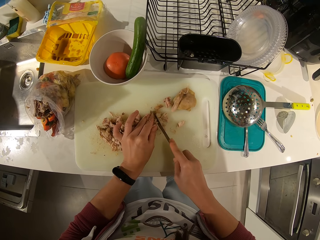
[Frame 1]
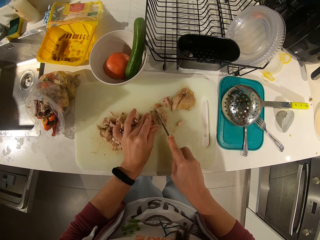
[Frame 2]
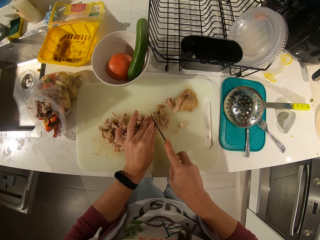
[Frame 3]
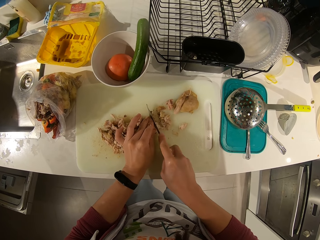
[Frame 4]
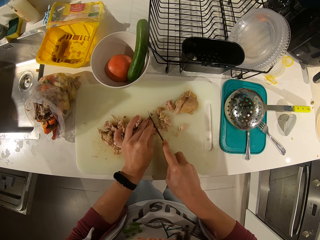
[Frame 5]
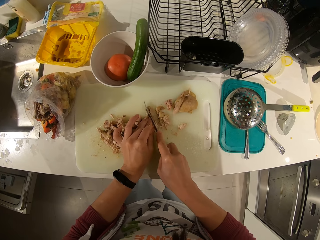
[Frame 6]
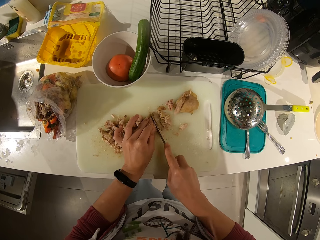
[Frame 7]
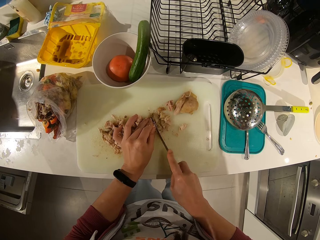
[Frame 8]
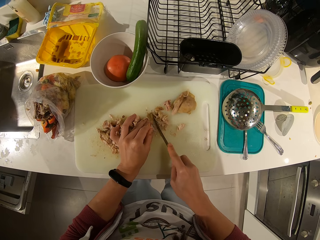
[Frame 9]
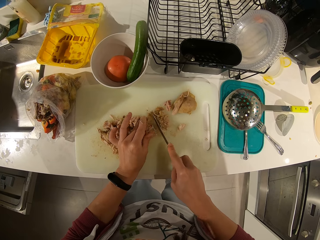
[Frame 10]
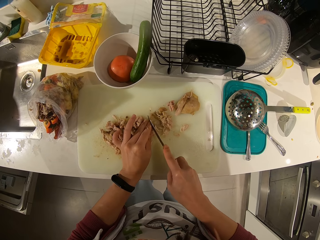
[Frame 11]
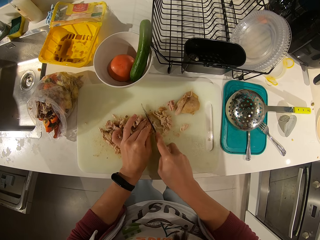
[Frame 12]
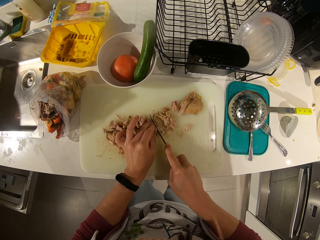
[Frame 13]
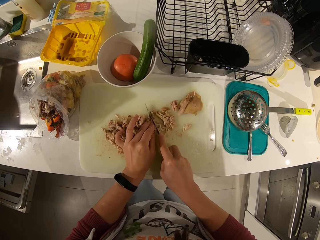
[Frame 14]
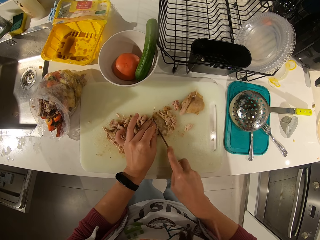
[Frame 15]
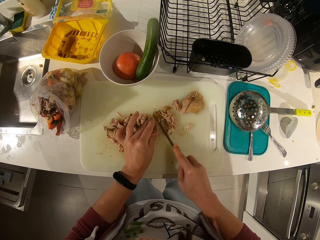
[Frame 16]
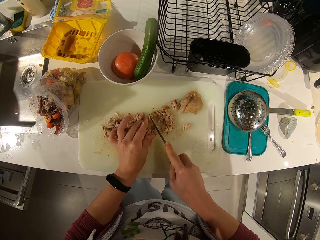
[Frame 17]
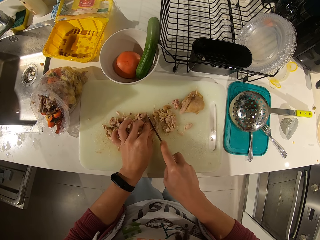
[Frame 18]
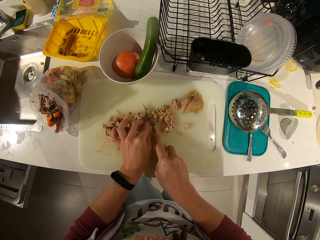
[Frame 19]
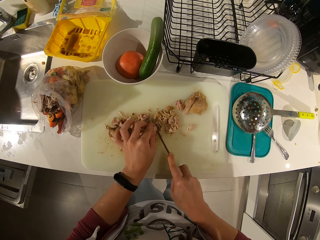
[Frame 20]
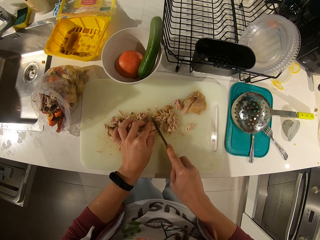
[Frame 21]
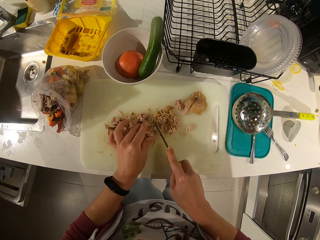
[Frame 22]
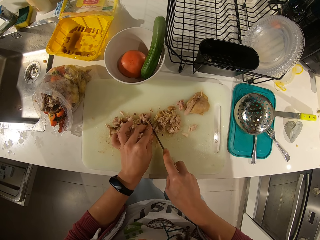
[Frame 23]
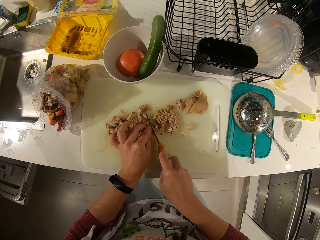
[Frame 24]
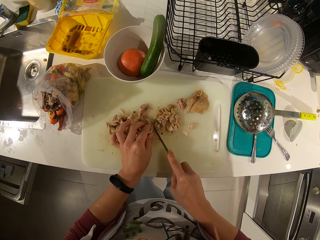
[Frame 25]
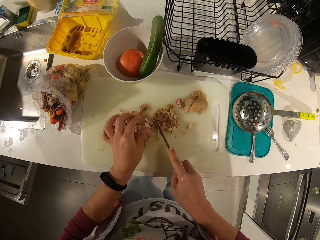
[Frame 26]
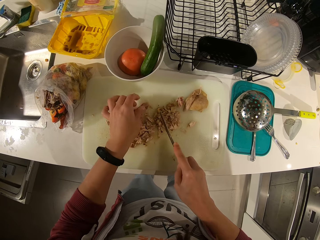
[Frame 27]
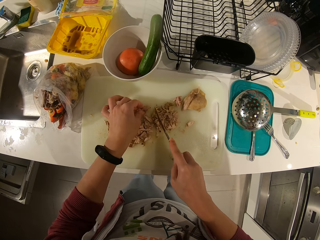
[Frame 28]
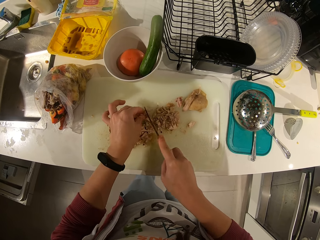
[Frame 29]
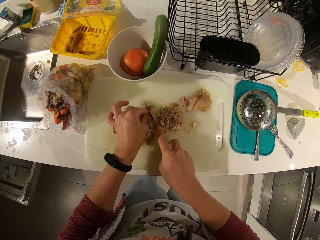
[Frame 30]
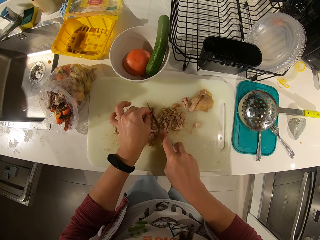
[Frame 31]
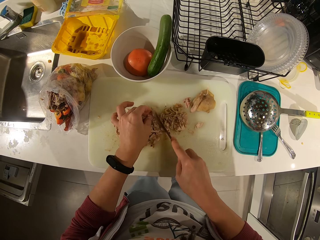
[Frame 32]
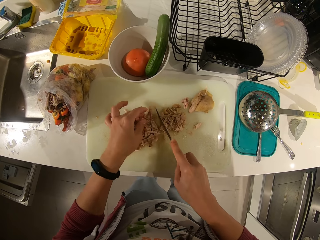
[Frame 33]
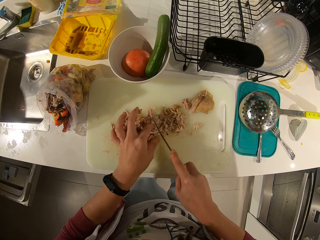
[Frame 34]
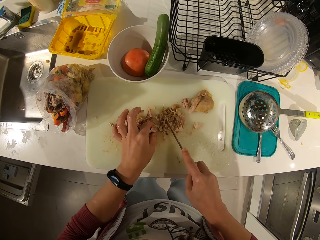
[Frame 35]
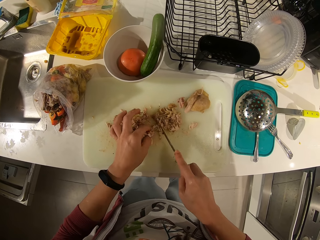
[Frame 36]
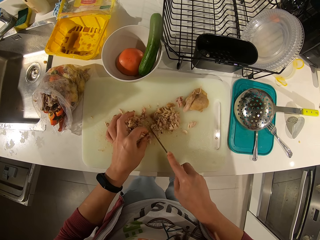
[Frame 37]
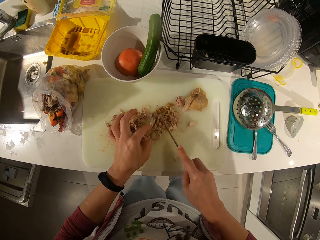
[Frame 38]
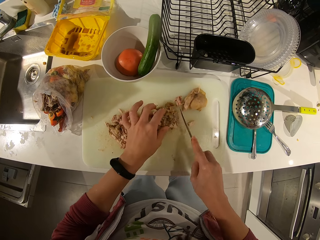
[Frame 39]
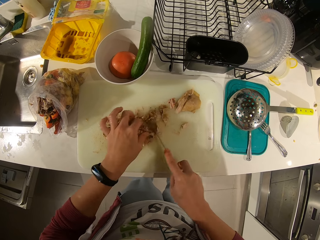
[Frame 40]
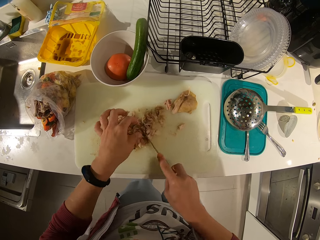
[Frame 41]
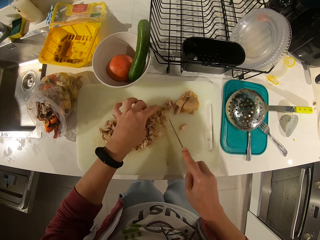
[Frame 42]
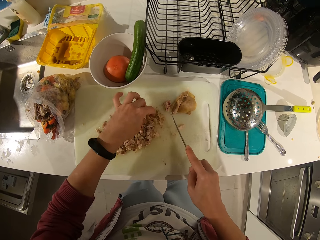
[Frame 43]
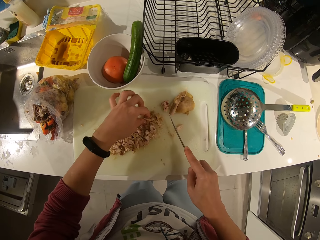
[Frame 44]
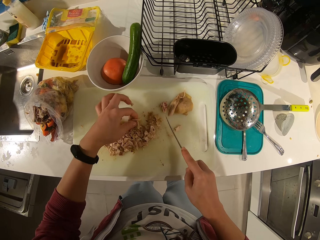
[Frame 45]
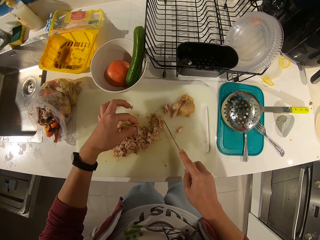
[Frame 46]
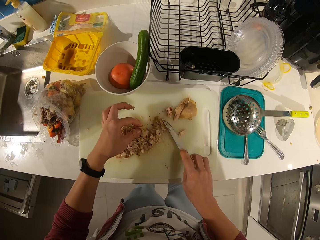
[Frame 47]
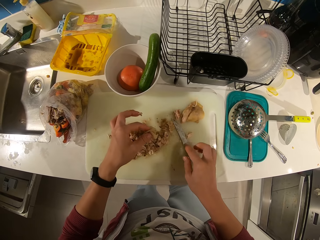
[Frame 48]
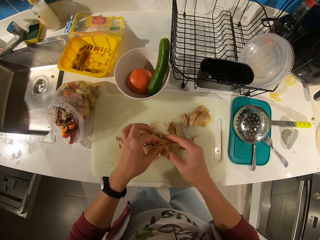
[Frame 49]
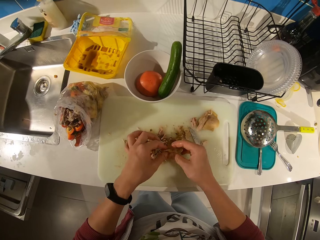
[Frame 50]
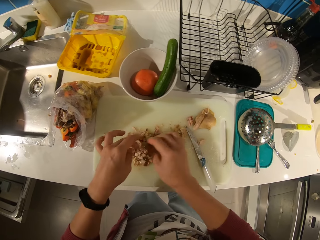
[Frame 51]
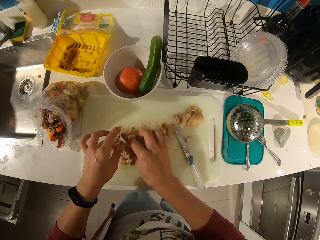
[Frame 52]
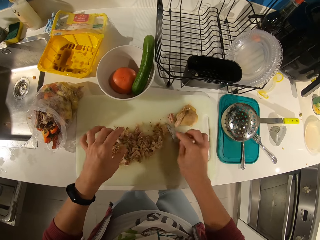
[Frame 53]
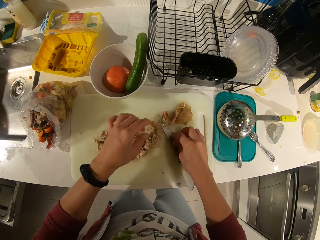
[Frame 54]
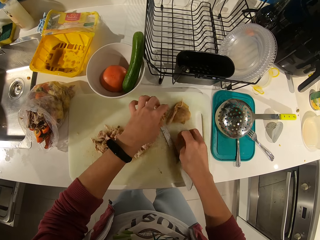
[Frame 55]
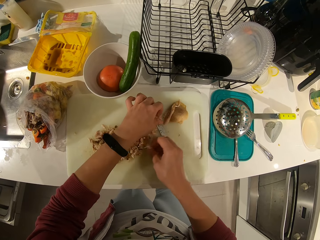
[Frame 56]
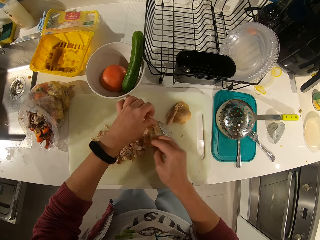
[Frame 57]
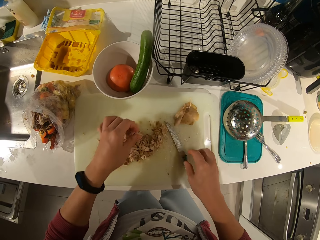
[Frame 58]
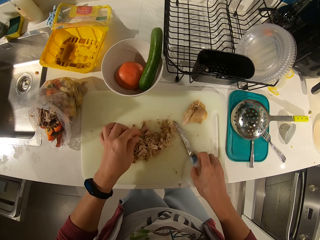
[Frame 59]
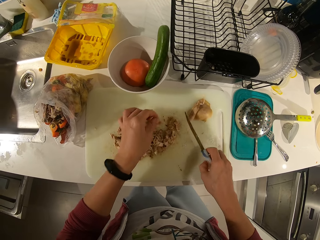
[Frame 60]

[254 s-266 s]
The camera wearer adjusts a meat piece on the chopping board. She cuts the meat piece on the chopping board and adjusts meat pieces on the chopping board. She picks up a piece of meat with her left hand. She puts the knife on the chopping board. She adjusts the meat pieces on the chopping board. She moves a piece of meat with her right hand.

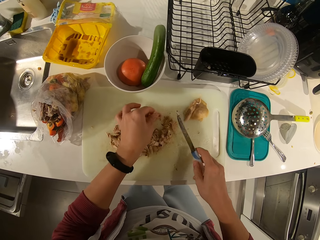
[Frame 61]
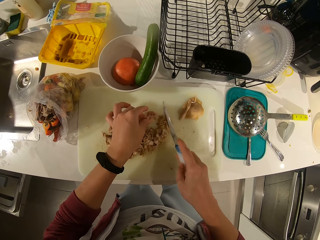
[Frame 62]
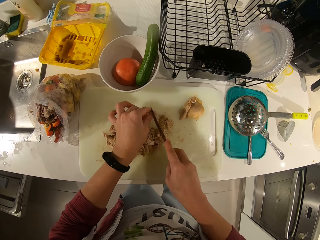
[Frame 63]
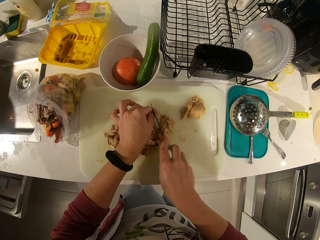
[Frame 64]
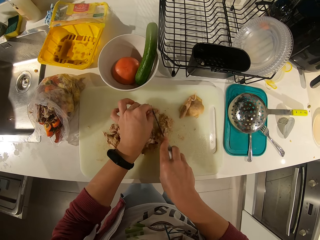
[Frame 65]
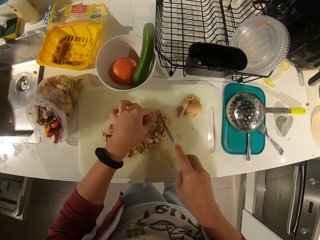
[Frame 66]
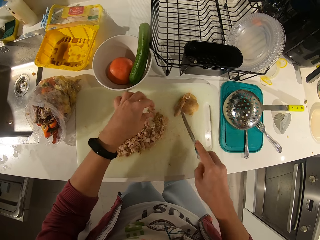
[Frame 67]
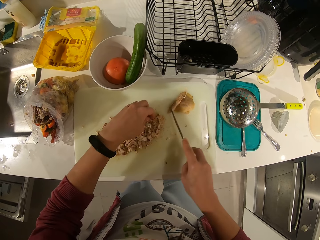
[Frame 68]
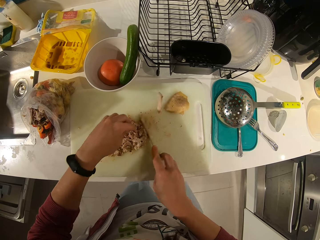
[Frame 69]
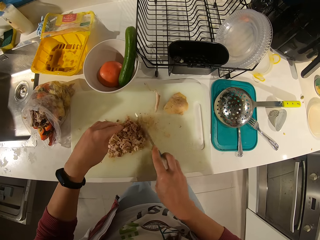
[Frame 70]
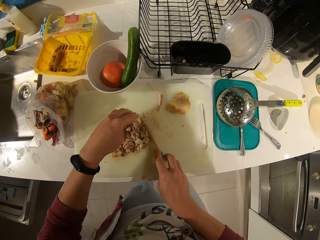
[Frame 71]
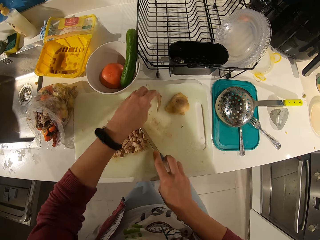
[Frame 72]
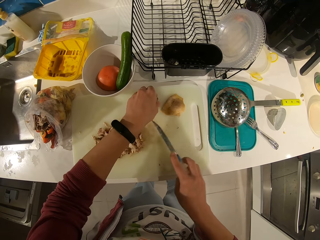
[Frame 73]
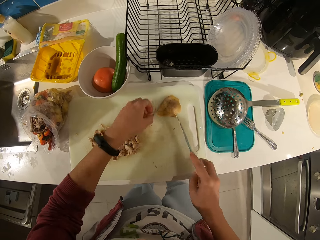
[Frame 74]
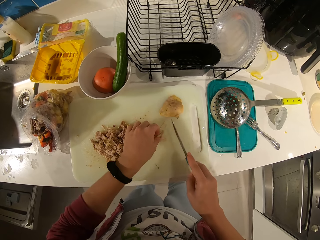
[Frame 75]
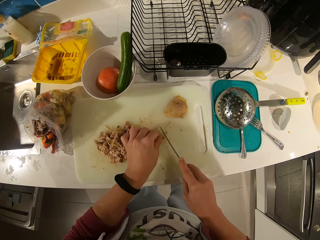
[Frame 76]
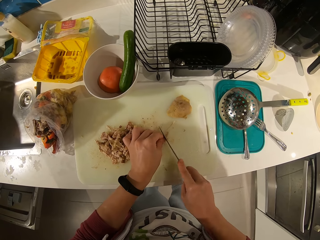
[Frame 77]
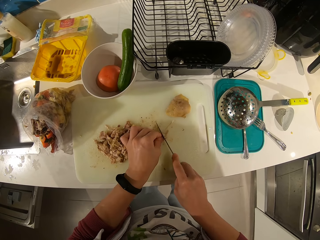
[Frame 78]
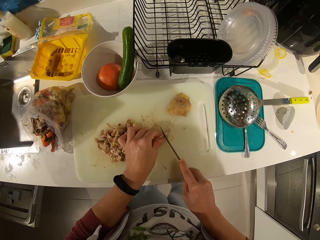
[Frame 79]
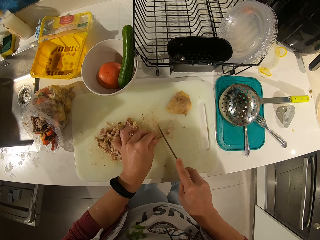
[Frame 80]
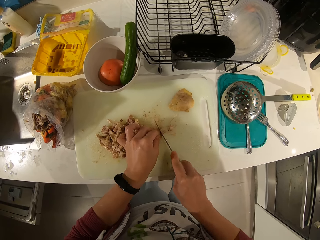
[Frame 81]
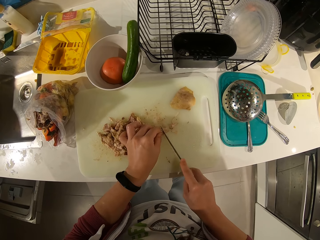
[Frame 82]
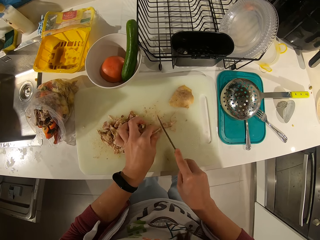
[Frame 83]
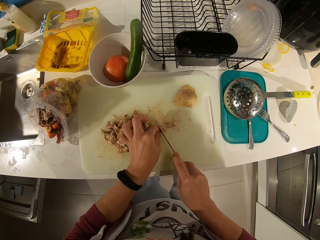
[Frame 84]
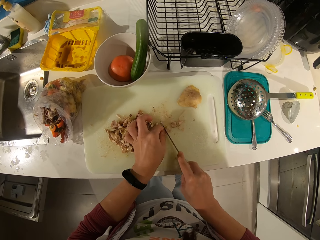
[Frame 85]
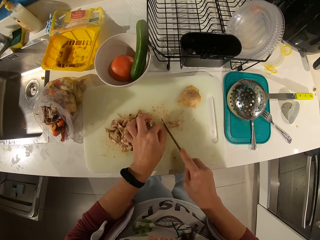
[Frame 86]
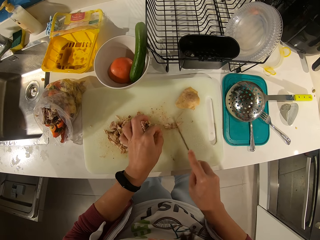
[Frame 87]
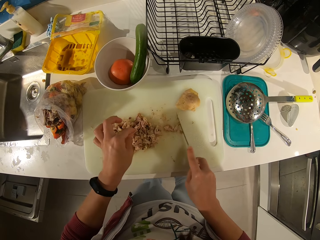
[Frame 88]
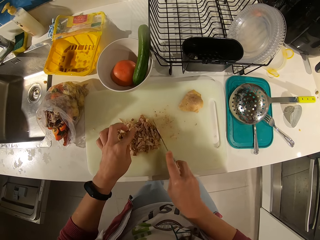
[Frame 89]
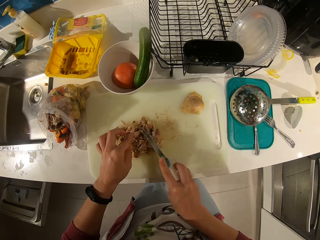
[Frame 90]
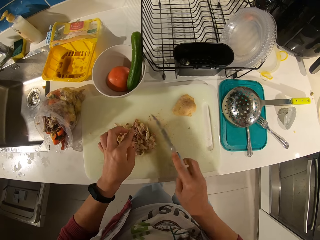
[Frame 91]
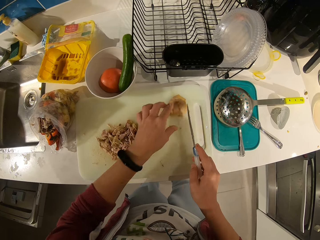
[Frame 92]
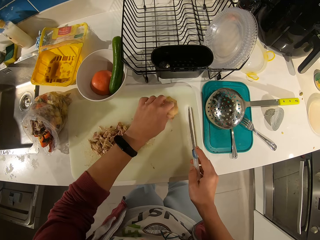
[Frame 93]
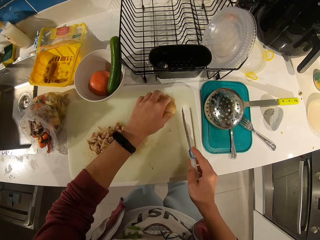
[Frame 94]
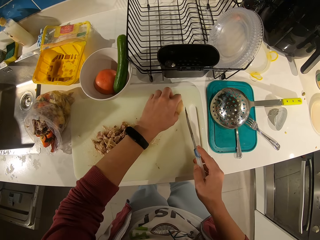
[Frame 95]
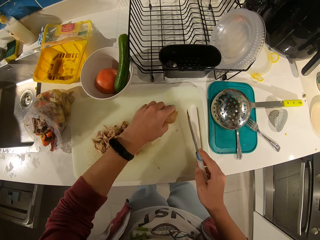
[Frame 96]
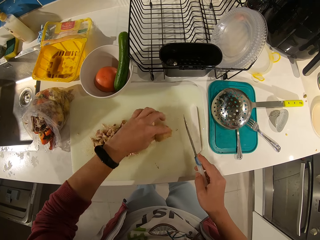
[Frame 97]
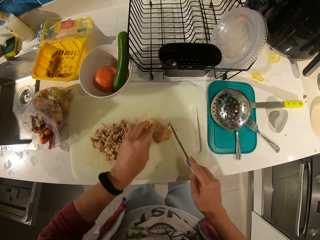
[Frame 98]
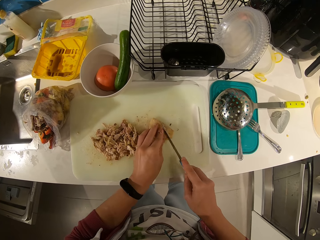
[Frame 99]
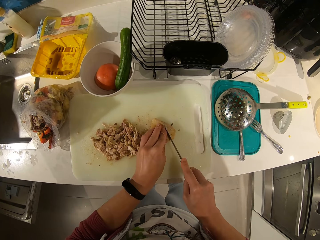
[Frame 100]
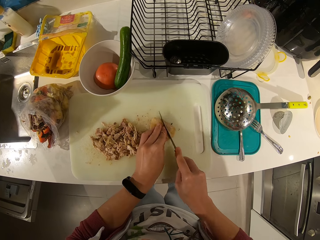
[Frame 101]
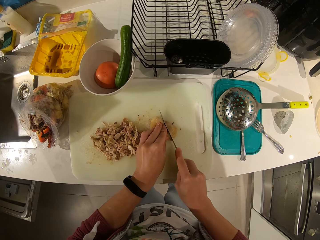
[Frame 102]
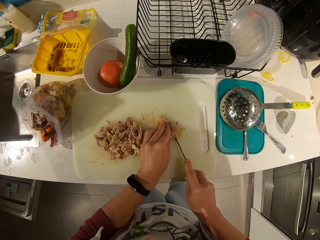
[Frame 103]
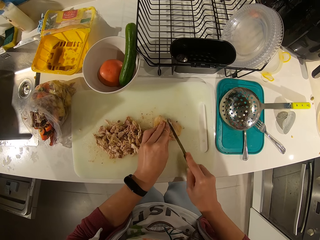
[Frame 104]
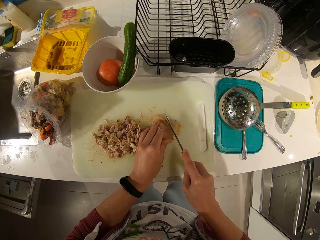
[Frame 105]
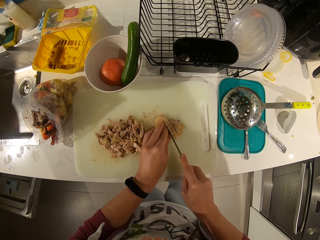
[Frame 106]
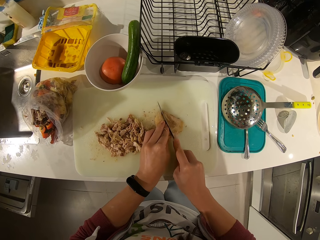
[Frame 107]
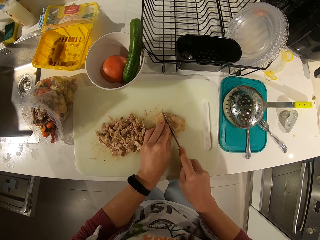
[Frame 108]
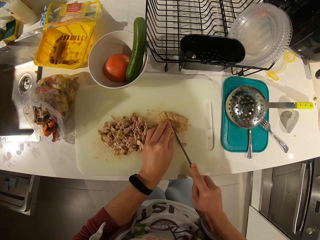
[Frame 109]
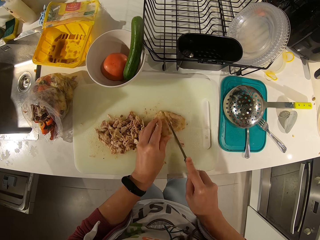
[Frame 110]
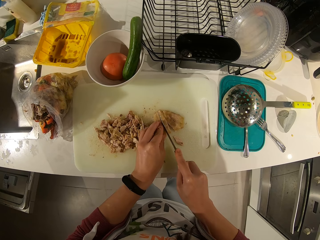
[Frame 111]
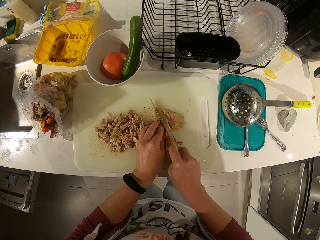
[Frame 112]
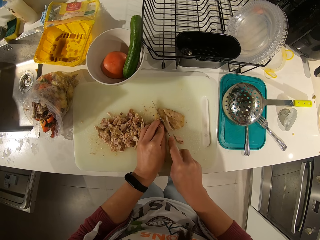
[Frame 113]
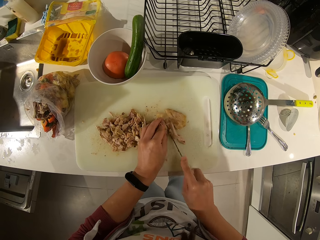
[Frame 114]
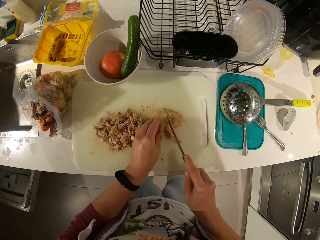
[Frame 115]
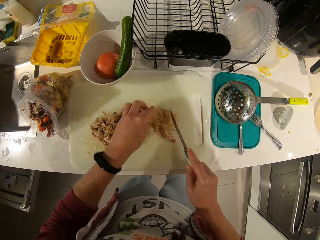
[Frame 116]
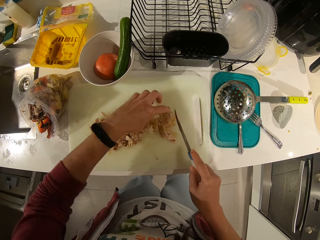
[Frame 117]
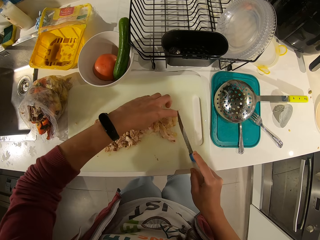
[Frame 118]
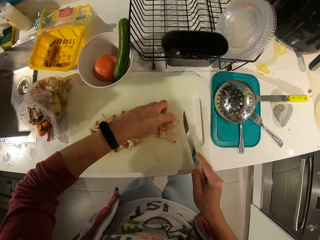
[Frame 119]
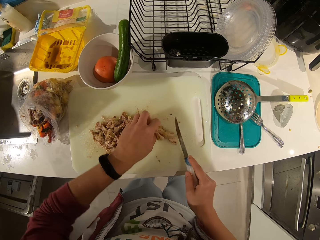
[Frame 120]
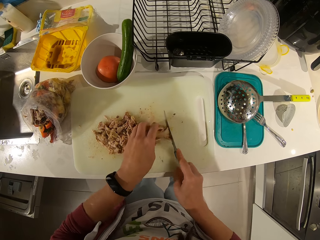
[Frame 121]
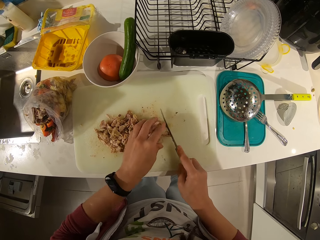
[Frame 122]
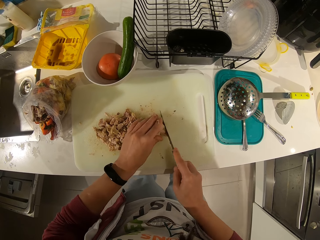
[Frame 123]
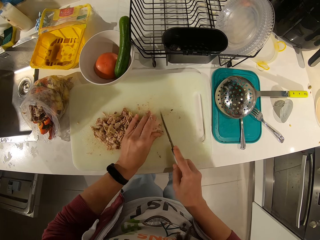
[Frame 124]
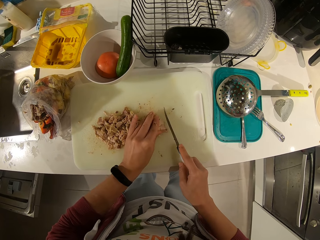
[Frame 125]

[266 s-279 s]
The camera wearer picks up a meat piece on the chopping board. She picks up the knife on the tray. She cuts the meat piece on the chopping board with the knife. She gathers the meats with the knife. She adjusts the meat pieces on the chopping board. She picks up a piece of meat with her left hand. She adjusts the meat piece on the chopping board. She drops the piece of meat on the tray. She cuts the meat piece on the chopping board with the knife. She gathers the meats with the knife. She adjusts the meat pieces on the chopping board. She moves the meat on the tray. She picks up a meat piece on the chopping board. She adjusts the meat piece on the chopping board. She cuts the meat piece on the chopping board with the knife. She moves the meats on the tray. She adjusts the meat pieces on the chopping board.
